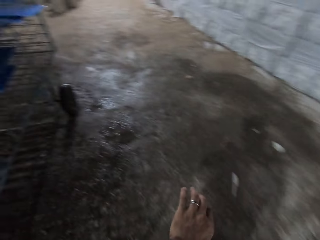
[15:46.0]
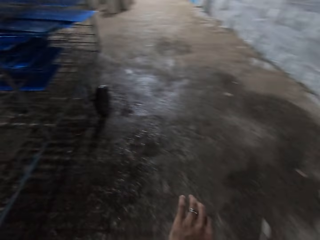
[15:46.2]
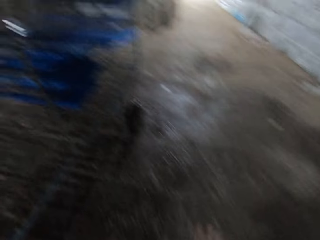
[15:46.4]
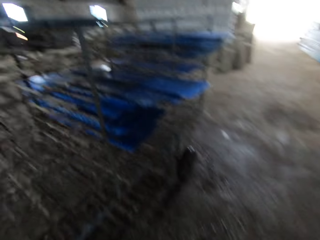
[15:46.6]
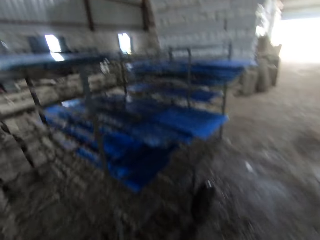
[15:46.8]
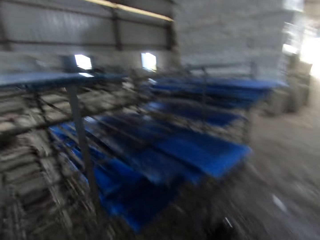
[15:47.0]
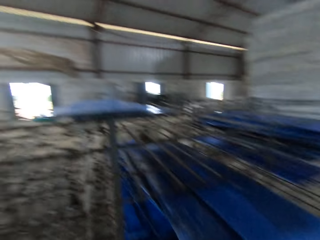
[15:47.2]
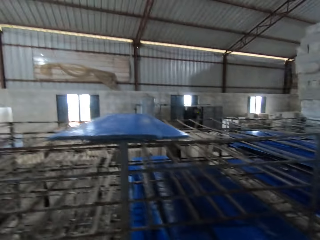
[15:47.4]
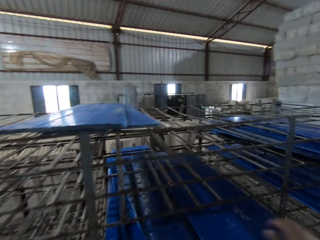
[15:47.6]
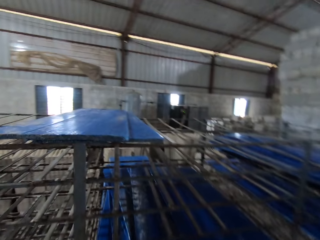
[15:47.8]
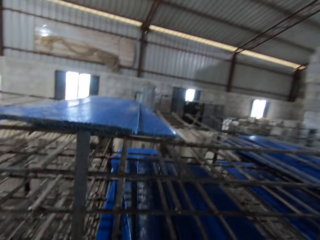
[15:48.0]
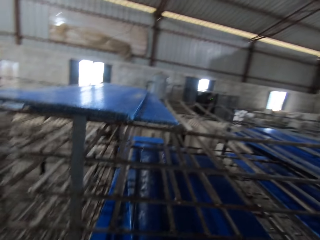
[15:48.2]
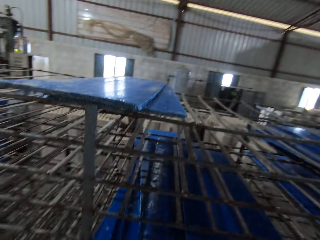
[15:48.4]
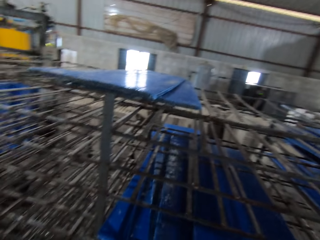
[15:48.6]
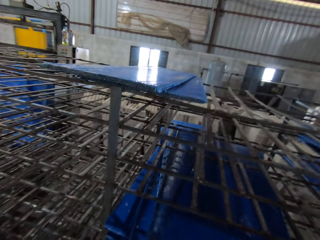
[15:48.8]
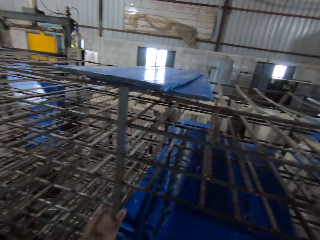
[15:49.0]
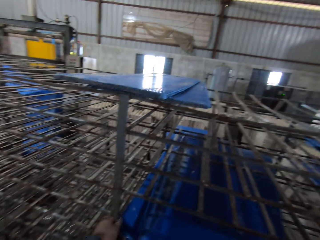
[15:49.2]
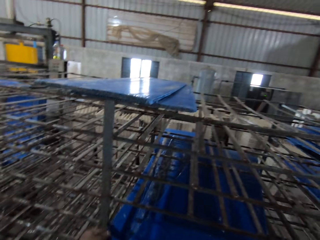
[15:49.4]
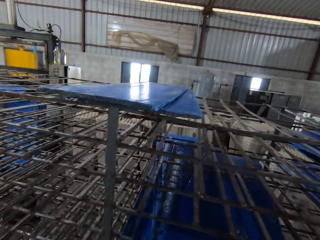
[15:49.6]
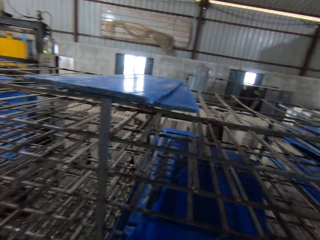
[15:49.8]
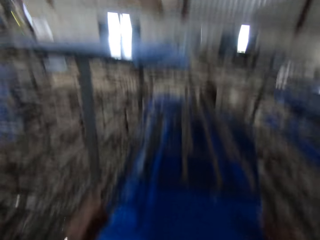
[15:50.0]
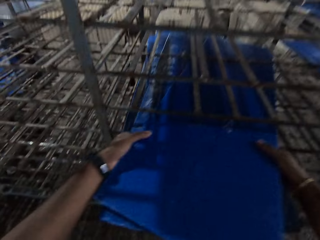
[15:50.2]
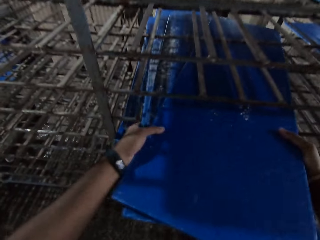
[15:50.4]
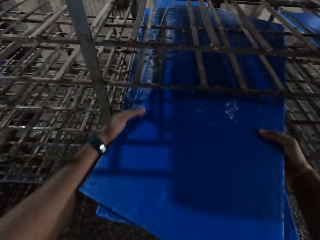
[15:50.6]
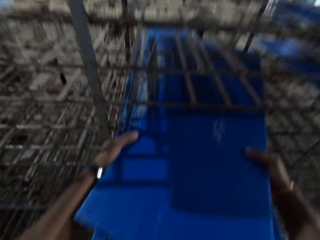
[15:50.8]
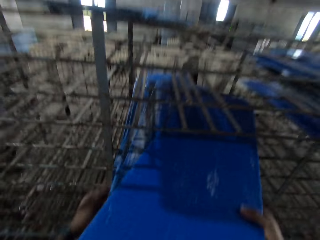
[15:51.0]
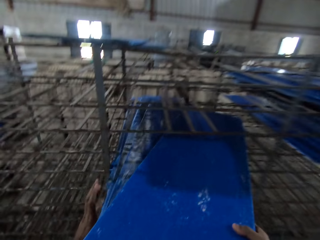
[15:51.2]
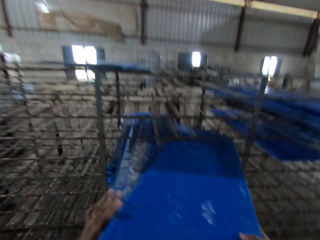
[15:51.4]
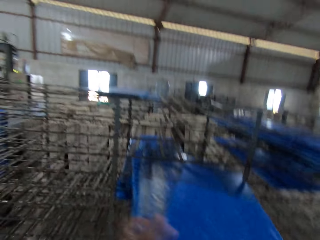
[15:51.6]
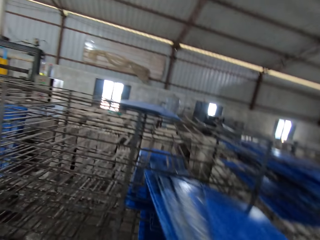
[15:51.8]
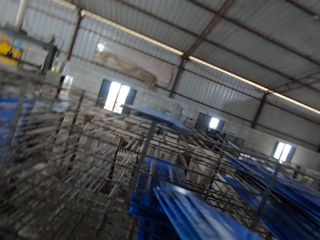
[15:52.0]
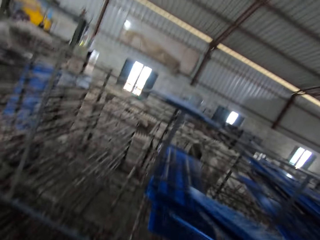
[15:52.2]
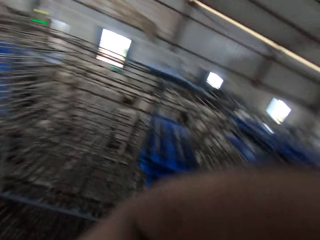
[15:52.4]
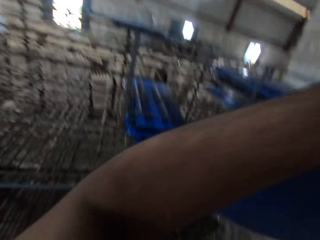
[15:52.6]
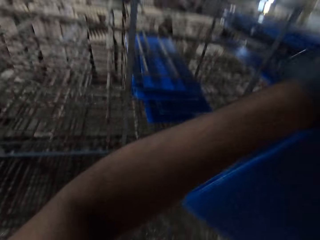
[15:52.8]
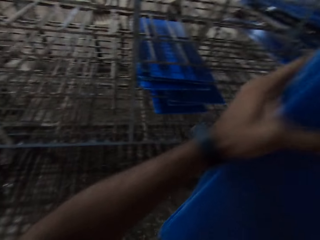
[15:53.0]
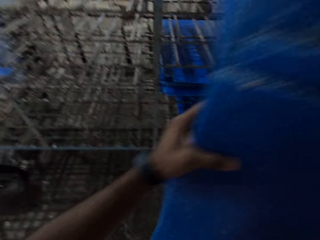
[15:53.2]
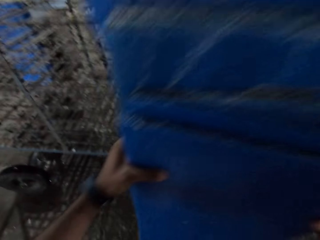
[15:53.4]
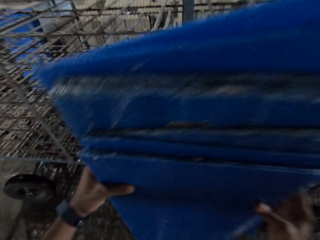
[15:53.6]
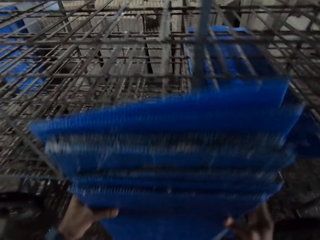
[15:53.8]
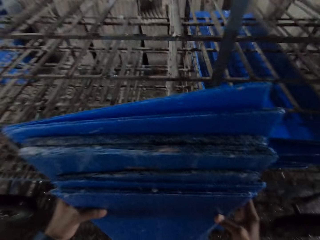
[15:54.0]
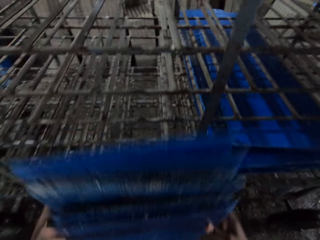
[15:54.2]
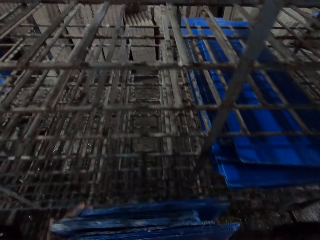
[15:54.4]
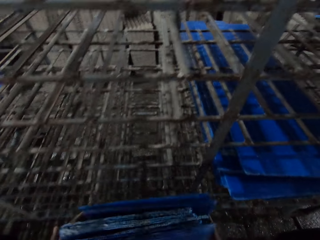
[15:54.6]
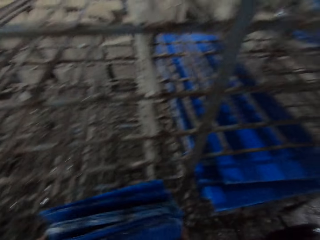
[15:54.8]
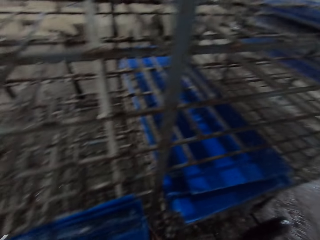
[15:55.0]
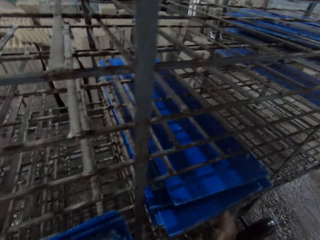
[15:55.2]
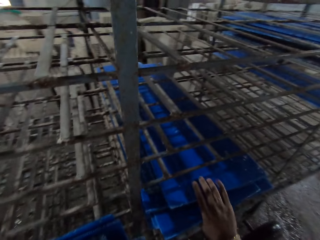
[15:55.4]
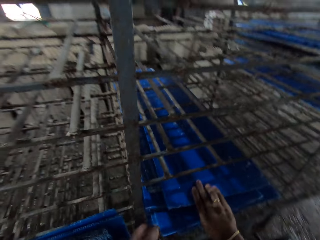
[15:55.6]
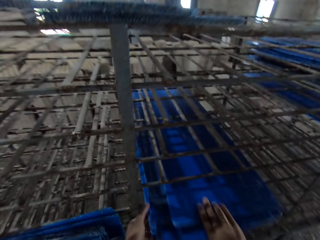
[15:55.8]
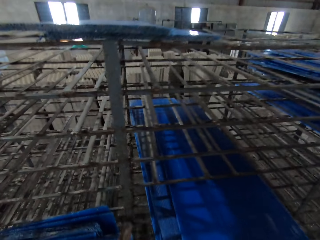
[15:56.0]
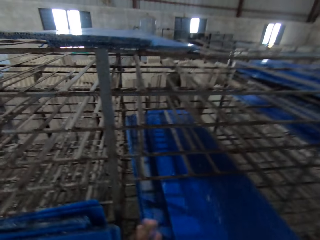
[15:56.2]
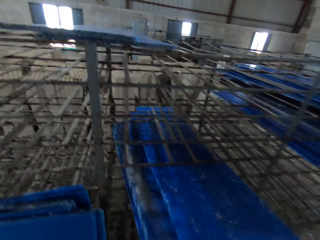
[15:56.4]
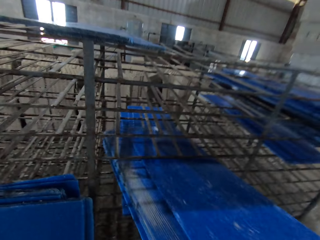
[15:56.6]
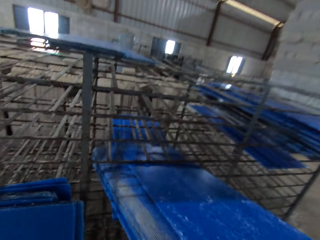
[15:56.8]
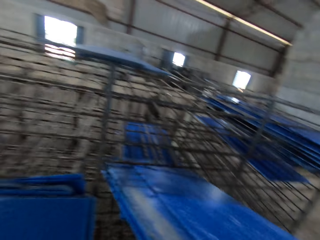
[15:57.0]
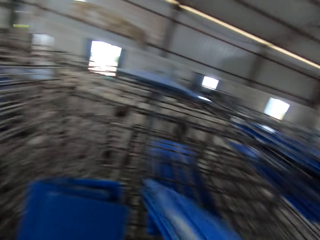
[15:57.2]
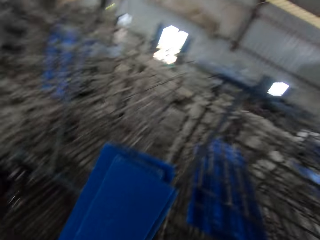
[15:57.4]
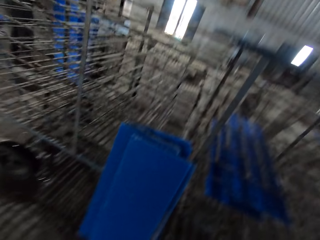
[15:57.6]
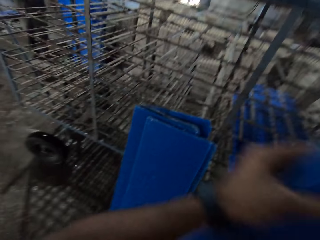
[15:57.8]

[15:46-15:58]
The camera wearer removes the crate slates from the crate rack with his hands. He drops the crate slates on the floor against the crate rack with his hands. He removes the crate slates from the crate rack with his hands.

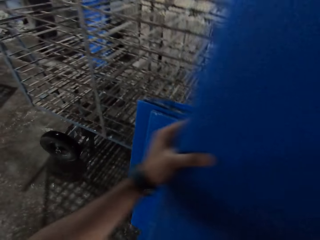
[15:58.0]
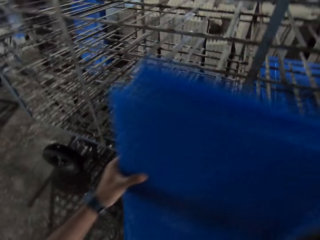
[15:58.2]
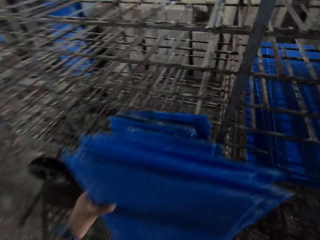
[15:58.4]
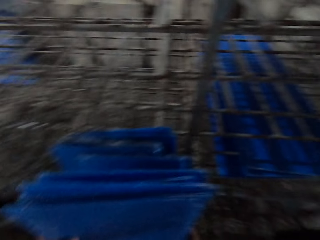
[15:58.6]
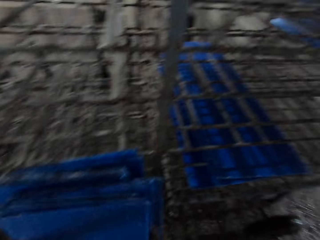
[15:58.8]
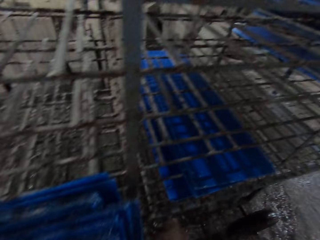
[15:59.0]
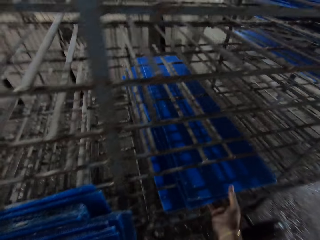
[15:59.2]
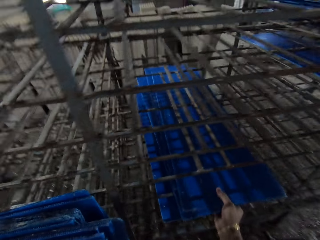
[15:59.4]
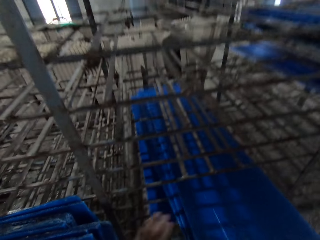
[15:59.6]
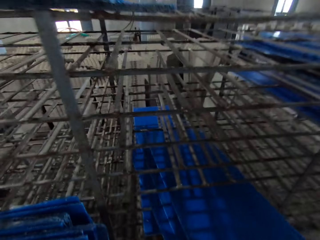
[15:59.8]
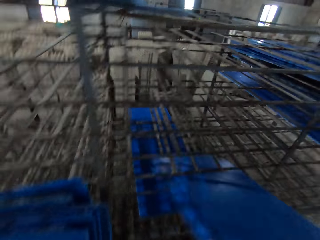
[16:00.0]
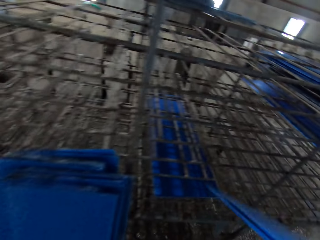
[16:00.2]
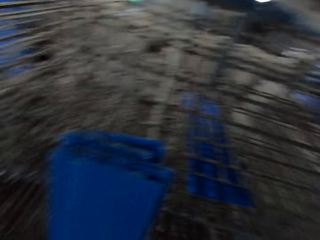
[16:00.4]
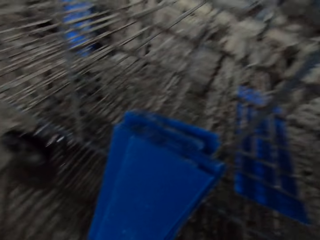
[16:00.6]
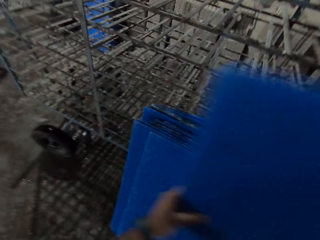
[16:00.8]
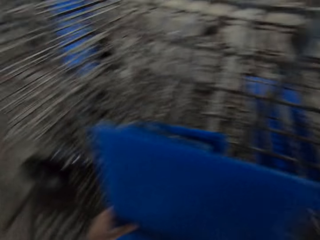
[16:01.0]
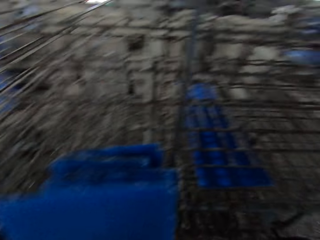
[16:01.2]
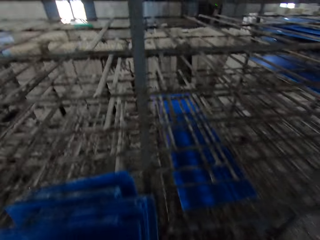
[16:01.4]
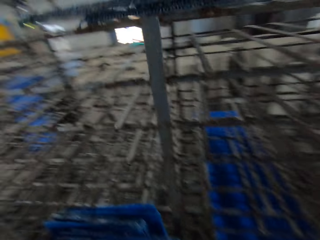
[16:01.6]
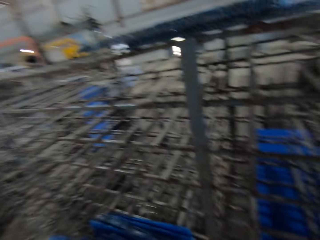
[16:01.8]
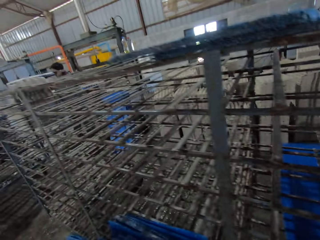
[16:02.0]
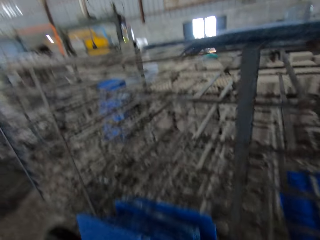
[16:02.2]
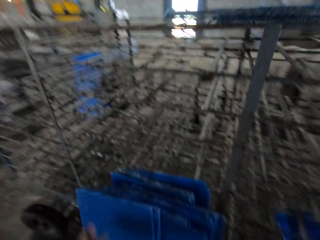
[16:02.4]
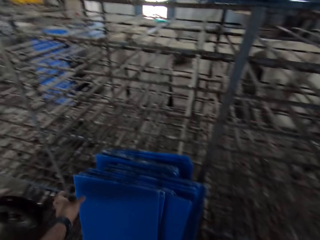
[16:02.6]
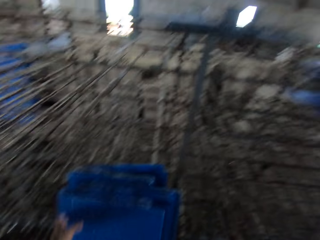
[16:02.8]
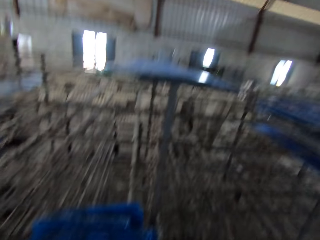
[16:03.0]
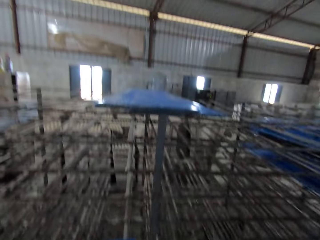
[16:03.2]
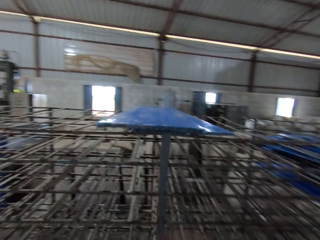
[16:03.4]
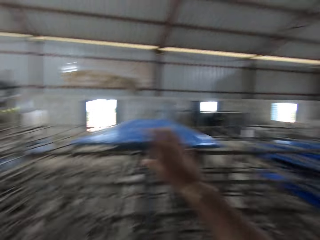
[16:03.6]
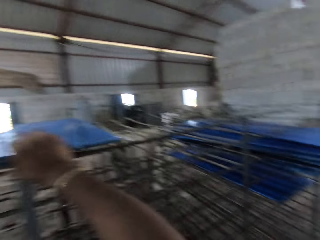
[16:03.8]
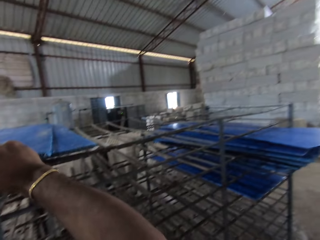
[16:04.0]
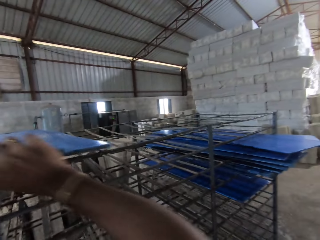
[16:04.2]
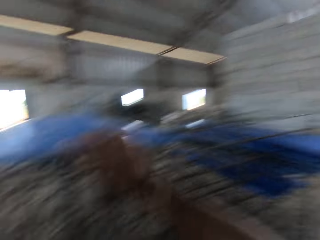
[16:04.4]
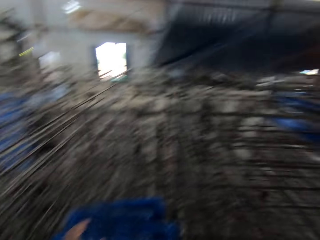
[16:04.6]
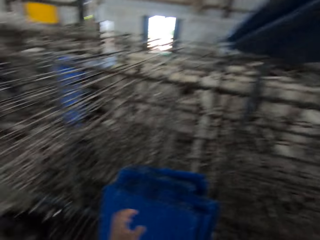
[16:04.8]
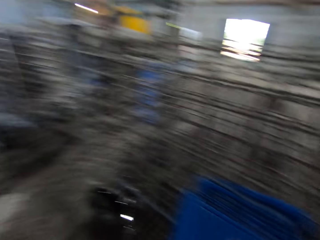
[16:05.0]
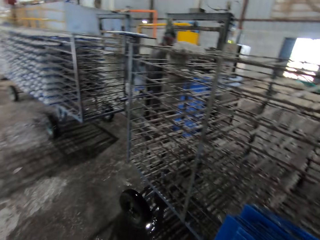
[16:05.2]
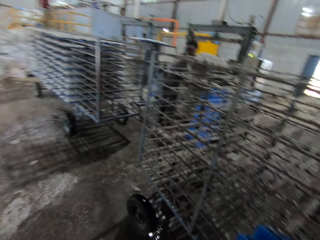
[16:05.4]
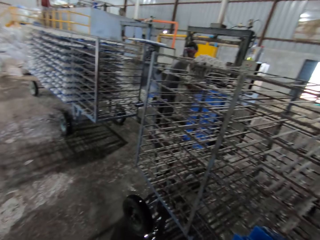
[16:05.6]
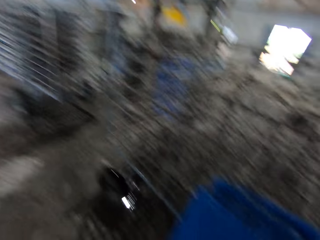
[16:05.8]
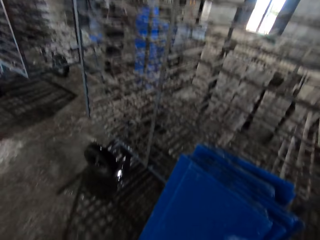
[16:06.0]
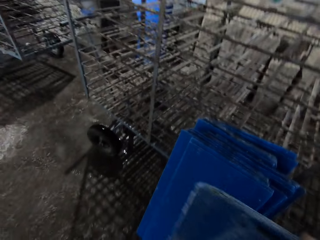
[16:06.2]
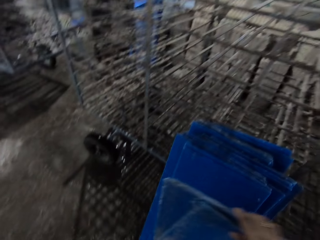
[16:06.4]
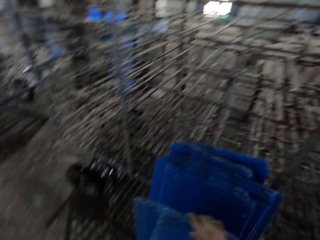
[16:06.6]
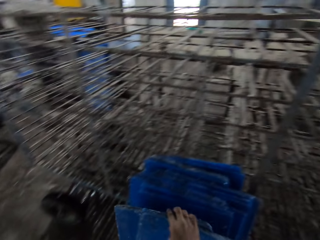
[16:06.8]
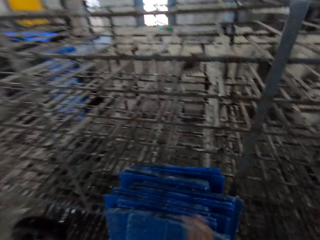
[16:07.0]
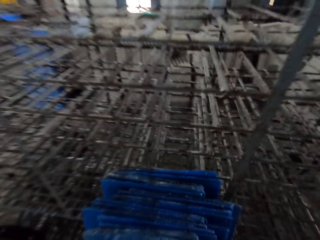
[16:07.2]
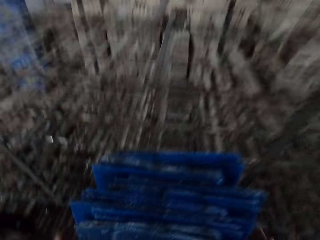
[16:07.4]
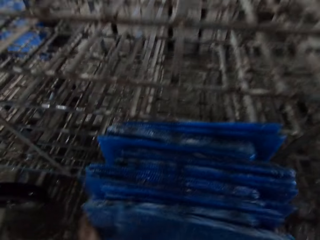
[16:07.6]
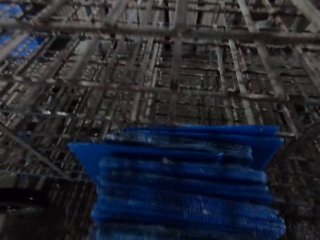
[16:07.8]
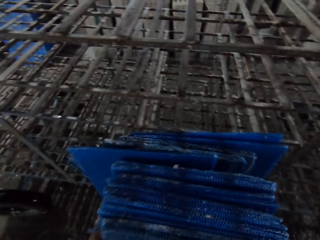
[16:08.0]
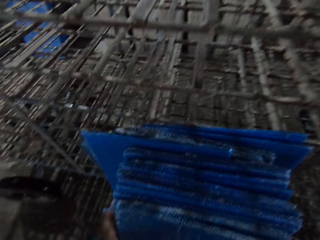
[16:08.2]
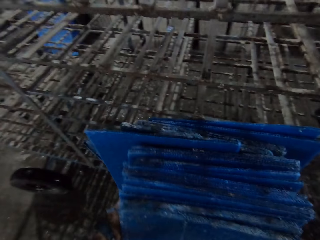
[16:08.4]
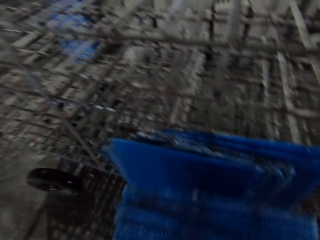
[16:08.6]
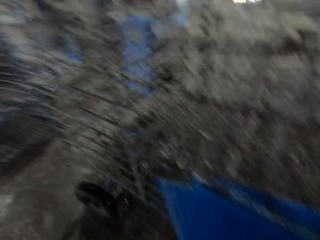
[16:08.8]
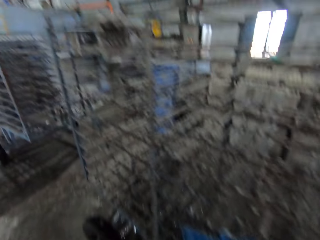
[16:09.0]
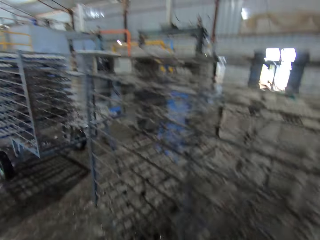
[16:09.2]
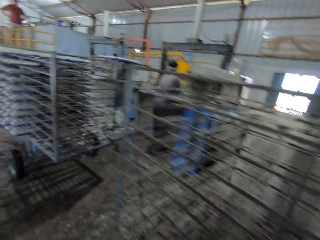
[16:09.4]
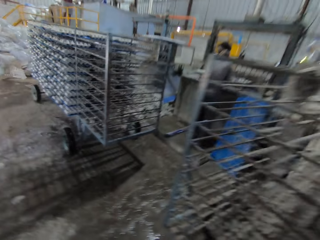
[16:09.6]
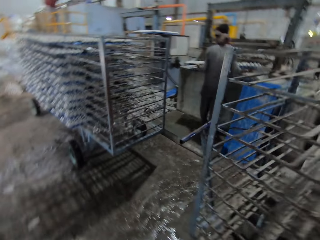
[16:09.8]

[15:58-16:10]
The camera wearer drops the crate slates or tray board on the floor against the crate rack or cart with his hands. He removes the crate slates from the crate rack with his hands. He drops the crate slates on the floor against the crate rack with his hands. He pulls the tray board from the cart. He removes the crate slates from the crate rack with his right hand. He drops the crate slates on the floor against the crate rack with his right hand. He takes the crate slates from the floor with his hands.
